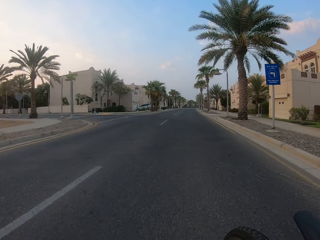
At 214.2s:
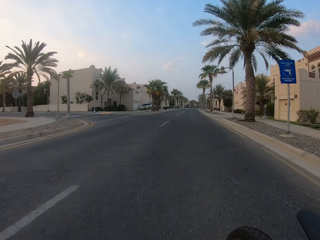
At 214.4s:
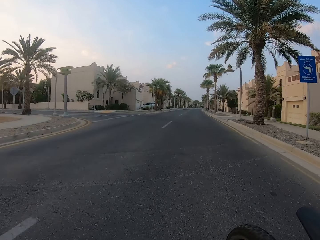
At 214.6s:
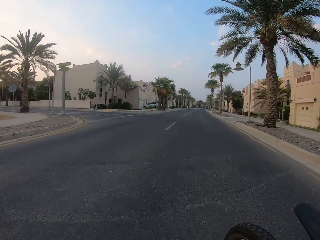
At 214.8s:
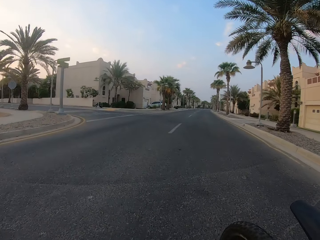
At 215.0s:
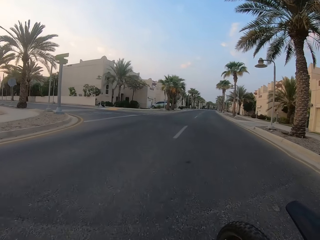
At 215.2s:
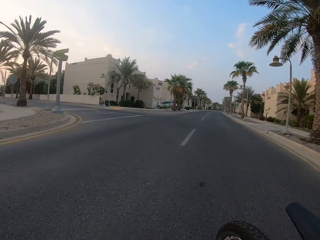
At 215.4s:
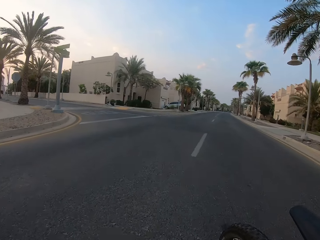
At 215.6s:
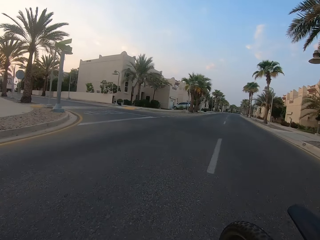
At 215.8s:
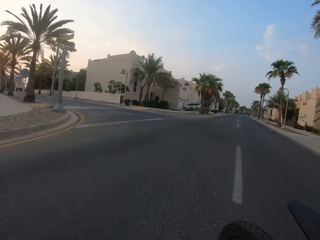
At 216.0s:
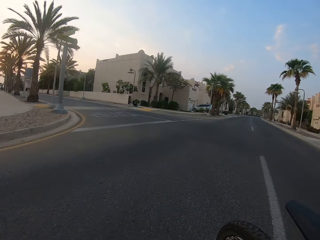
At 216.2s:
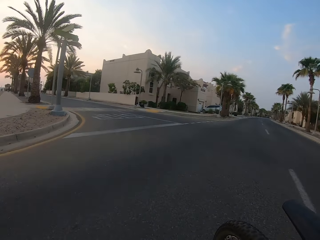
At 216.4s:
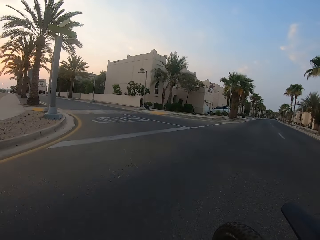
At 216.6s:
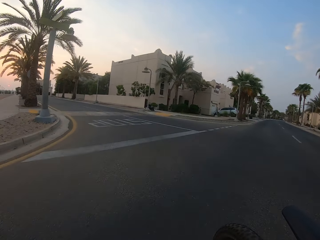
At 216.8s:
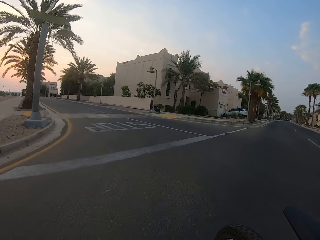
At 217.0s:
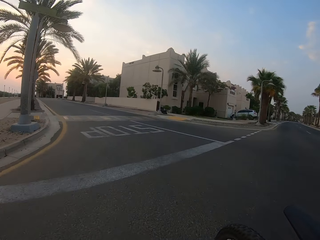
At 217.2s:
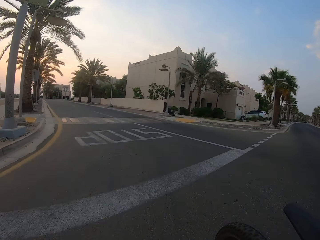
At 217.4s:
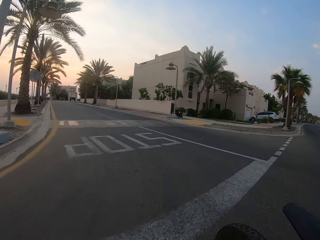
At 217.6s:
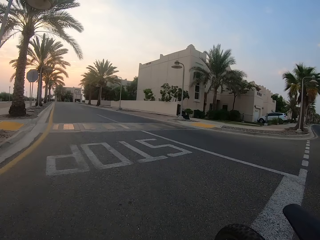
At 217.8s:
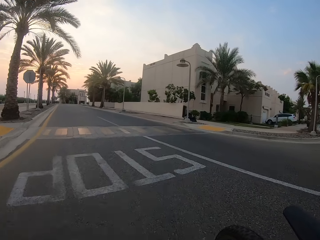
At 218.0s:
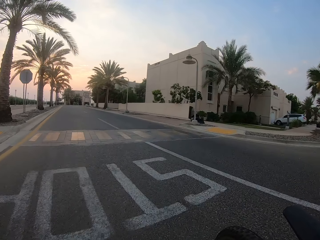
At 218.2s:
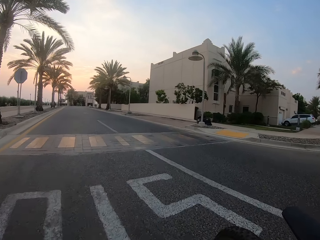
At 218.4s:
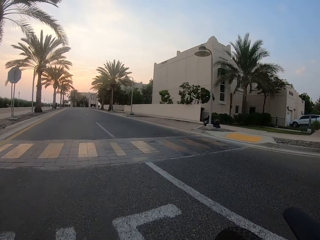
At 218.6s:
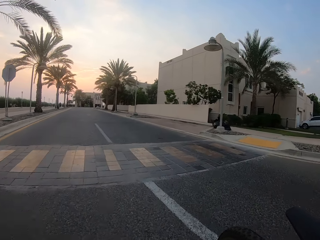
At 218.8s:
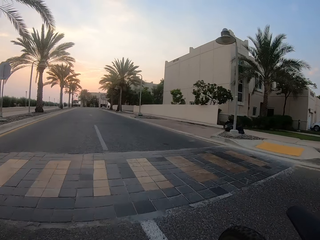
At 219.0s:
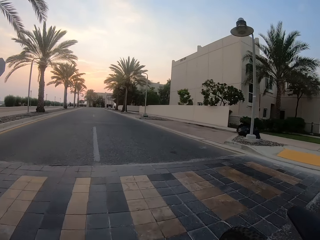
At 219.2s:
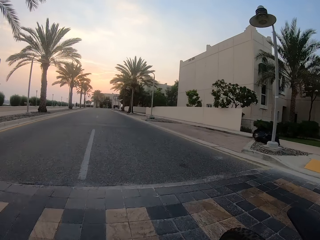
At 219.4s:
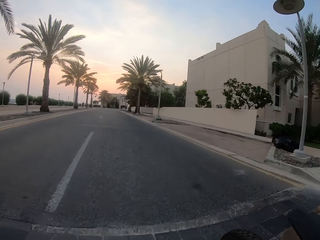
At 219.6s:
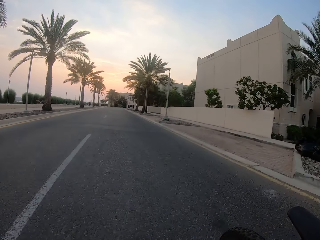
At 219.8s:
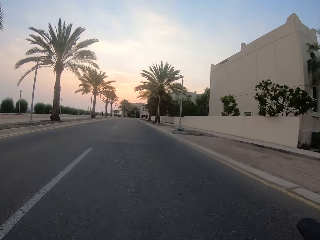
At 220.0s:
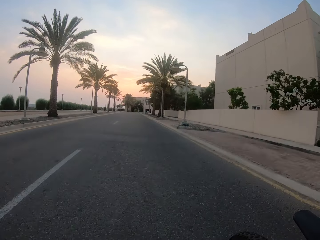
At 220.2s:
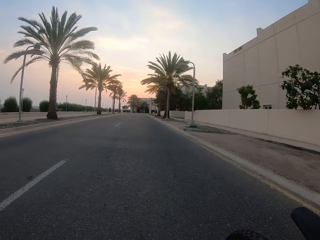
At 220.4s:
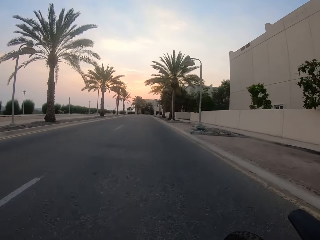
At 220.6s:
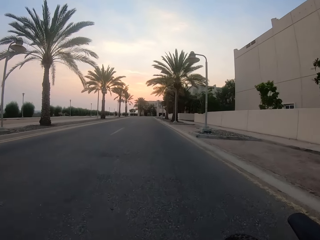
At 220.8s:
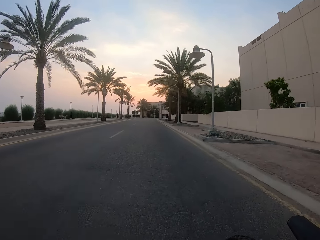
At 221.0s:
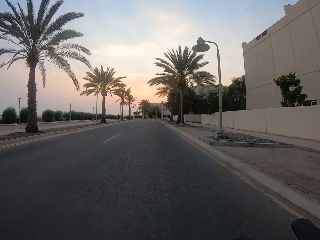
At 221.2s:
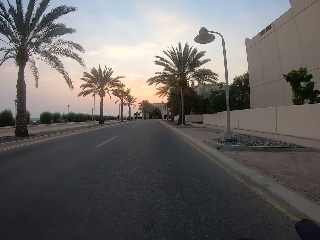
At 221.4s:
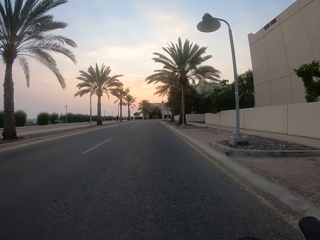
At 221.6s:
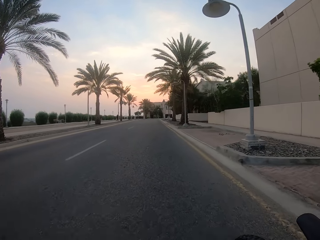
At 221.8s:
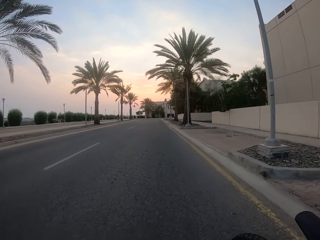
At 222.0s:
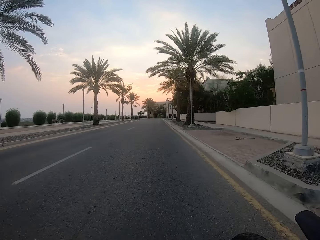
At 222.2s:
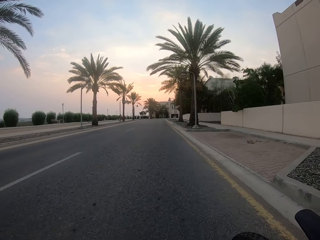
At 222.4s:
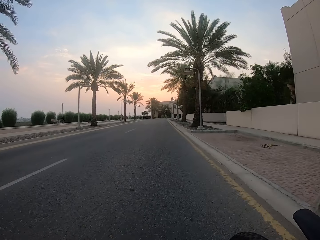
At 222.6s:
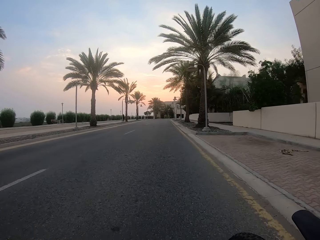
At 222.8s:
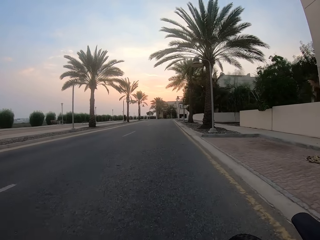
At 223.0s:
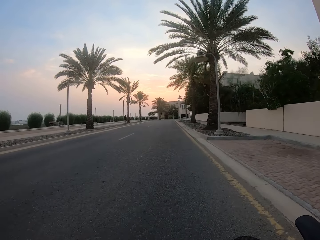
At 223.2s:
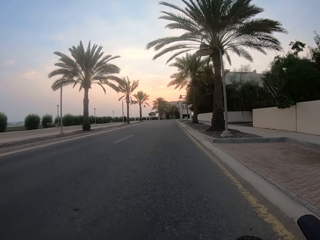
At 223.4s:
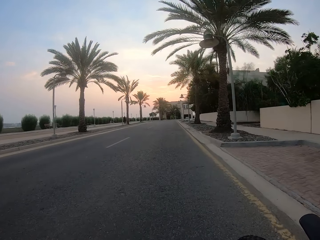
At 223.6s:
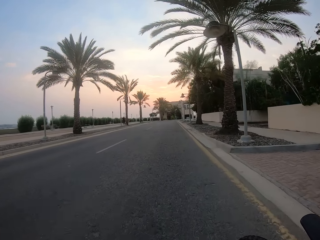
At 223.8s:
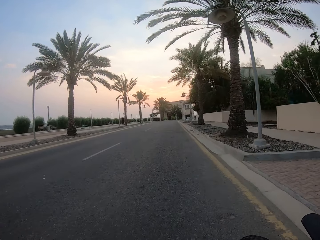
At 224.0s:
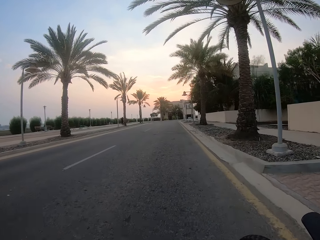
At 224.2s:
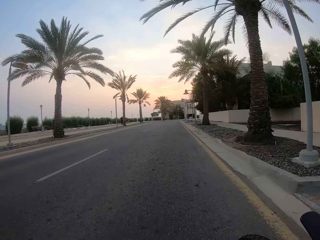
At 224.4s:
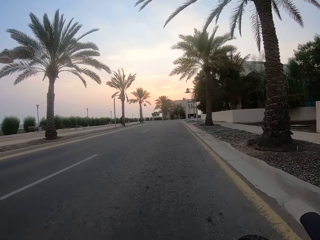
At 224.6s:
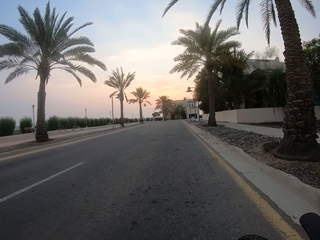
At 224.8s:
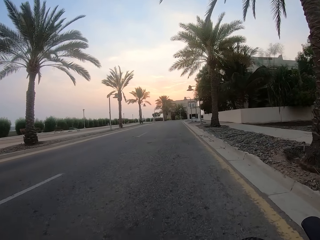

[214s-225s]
The camera wearer crosses the road. They turn left at a road intersection. They ride a bicycle on the road.

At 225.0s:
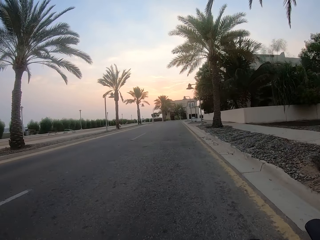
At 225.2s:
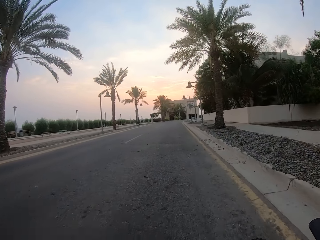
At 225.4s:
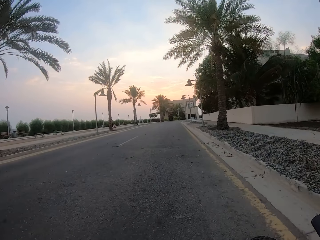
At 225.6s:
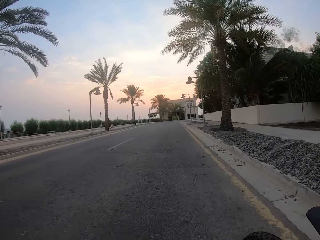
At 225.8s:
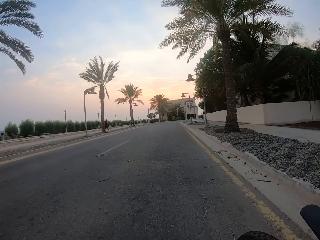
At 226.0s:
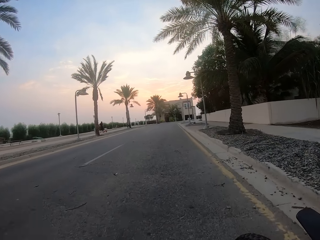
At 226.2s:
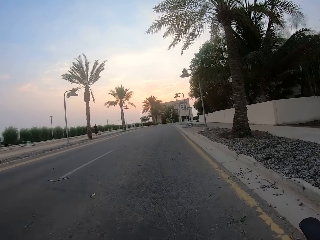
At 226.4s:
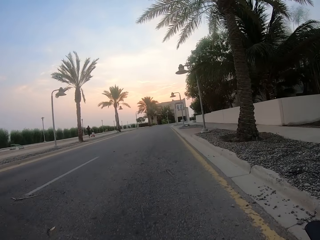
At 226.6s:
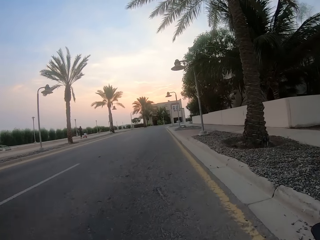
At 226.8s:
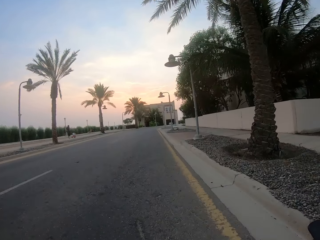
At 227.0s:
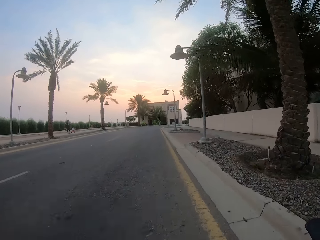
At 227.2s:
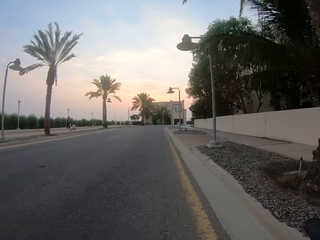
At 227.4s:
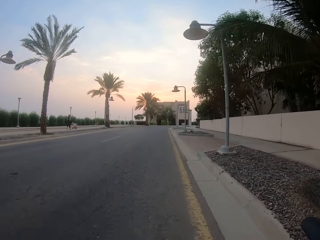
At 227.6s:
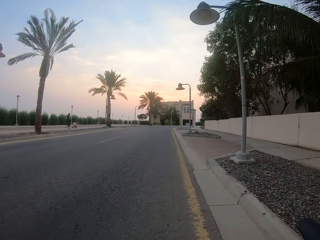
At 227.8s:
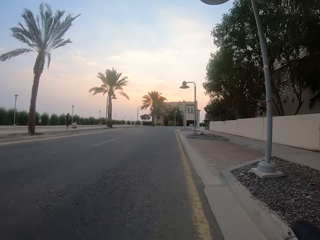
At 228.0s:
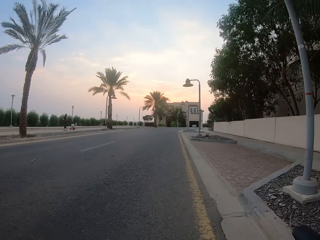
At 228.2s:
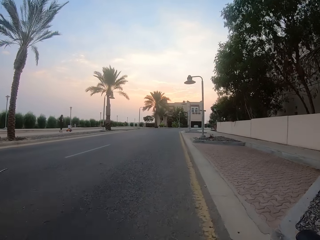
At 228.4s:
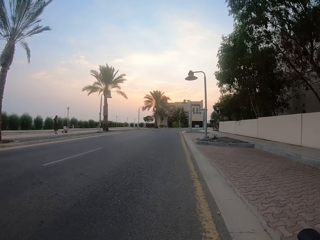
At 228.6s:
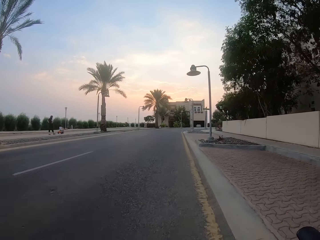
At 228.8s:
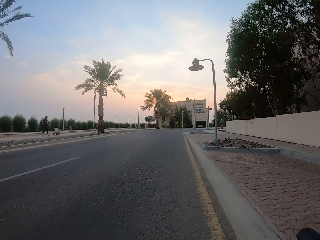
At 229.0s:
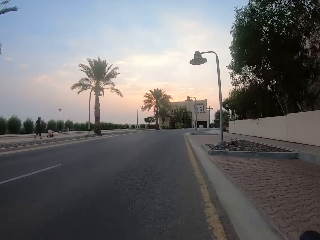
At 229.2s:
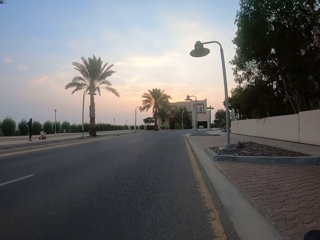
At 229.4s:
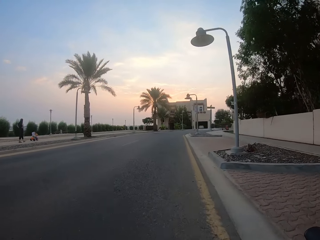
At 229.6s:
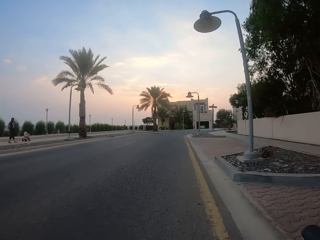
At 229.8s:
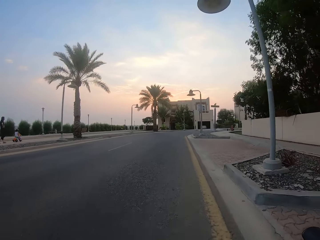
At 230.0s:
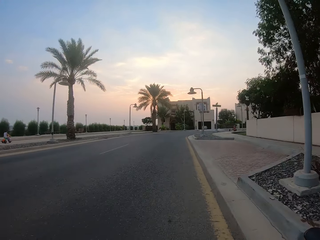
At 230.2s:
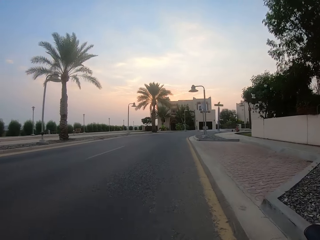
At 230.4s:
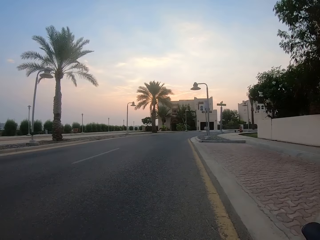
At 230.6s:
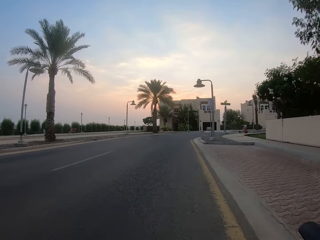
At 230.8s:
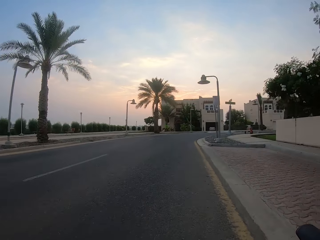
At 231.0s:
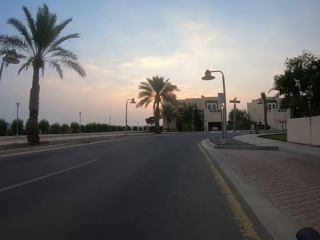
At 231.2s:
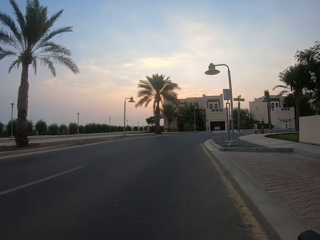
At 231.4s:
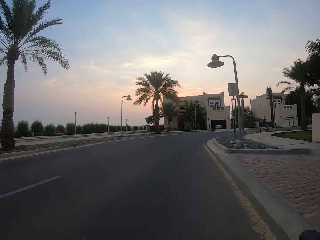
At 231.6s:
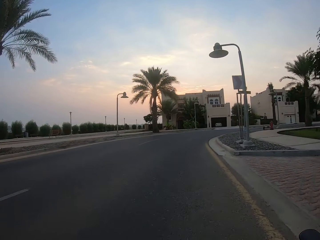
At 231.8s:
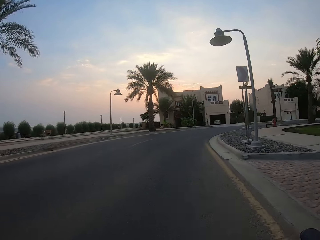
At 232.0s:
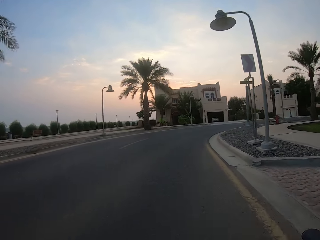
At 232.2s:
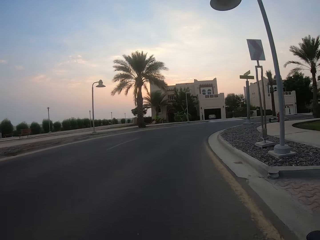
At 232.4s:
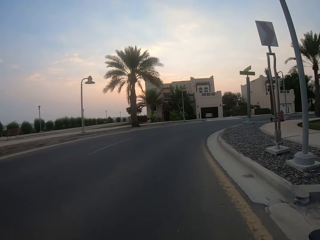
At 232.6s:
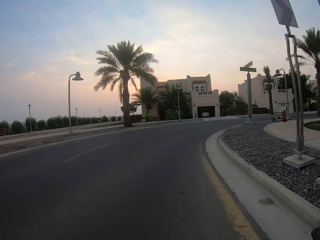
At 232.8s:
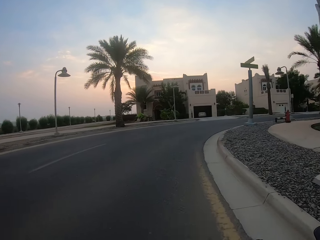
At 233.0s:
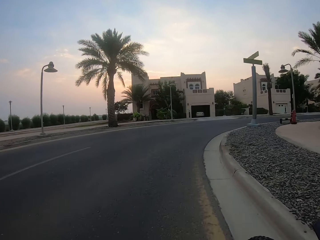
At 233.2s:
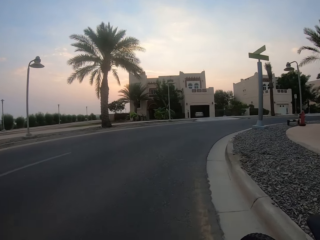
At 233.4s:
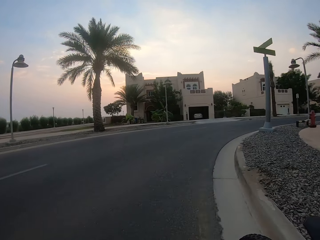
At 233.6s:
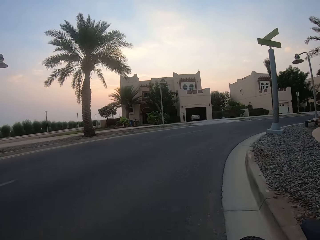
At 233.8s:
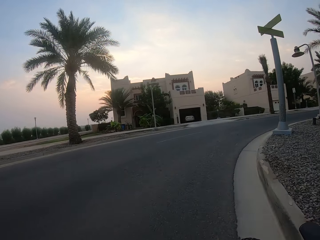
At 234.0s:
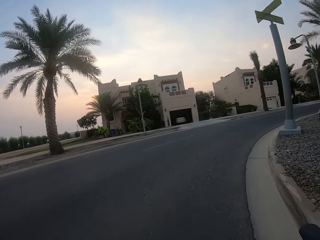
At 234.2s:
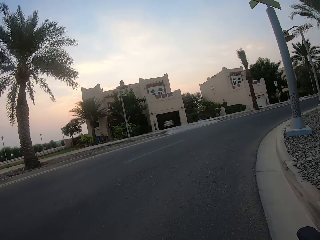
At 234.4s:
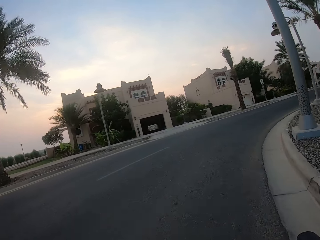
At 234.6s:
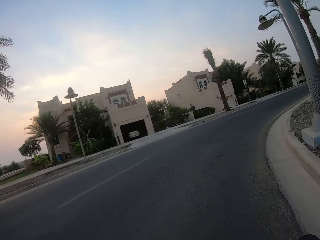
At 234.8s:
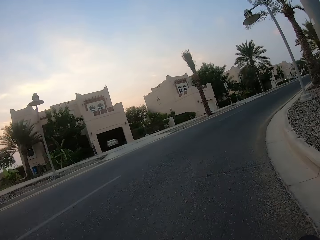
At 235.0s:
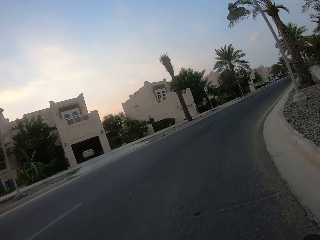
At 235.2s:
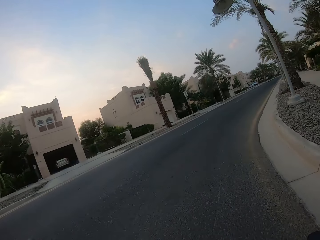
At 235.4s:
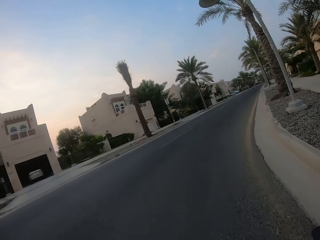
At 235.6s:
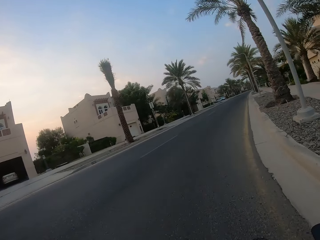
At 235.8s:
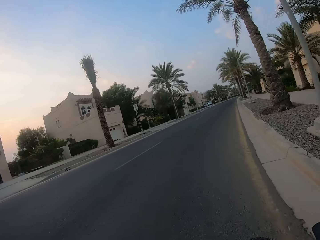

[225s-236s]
The camera wearer cycles past a pedestrian. They cycle past a cyclist.
